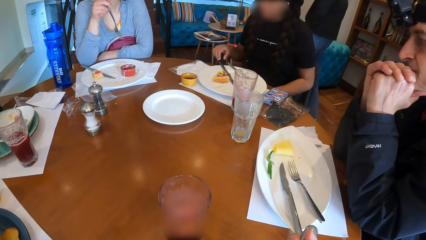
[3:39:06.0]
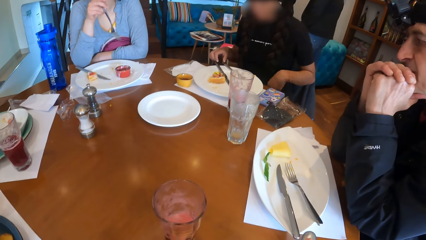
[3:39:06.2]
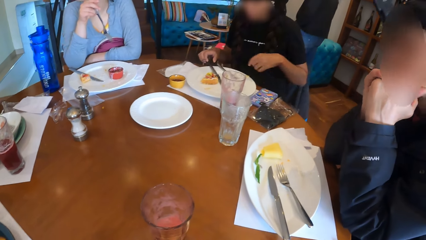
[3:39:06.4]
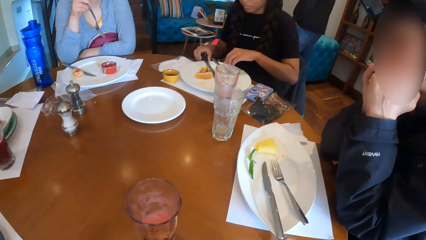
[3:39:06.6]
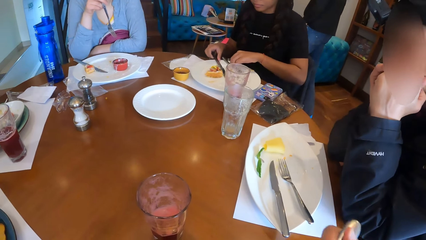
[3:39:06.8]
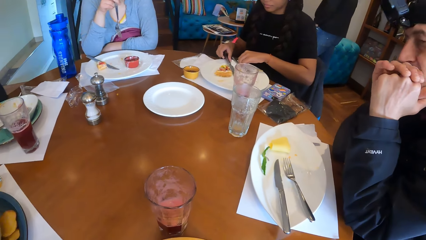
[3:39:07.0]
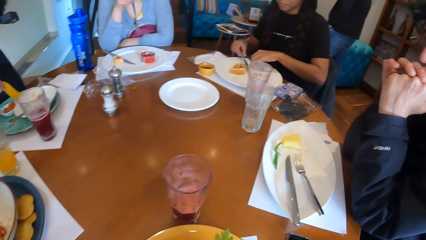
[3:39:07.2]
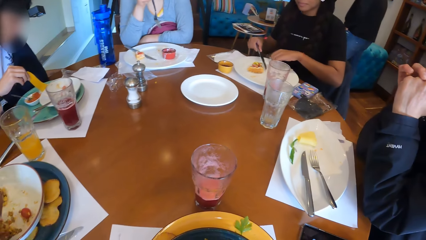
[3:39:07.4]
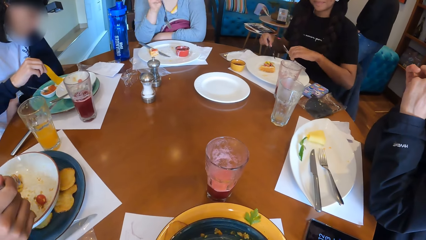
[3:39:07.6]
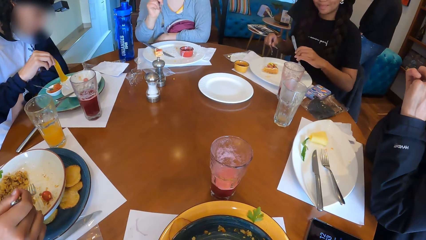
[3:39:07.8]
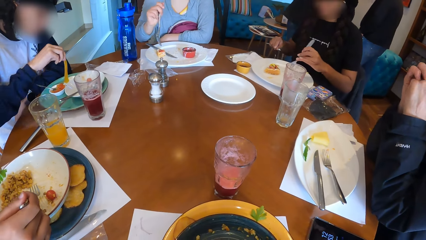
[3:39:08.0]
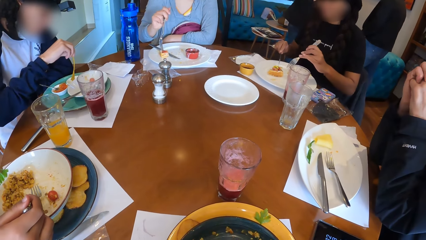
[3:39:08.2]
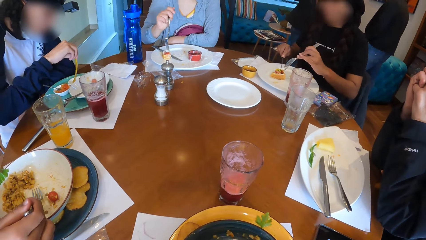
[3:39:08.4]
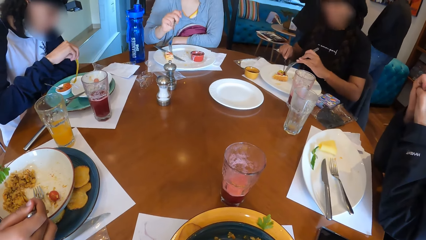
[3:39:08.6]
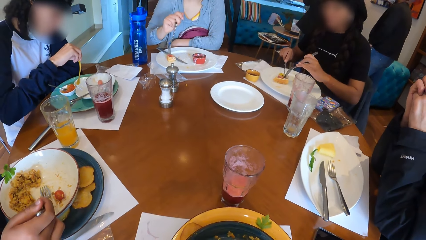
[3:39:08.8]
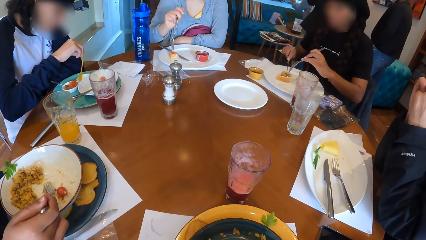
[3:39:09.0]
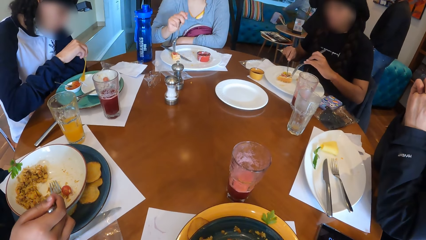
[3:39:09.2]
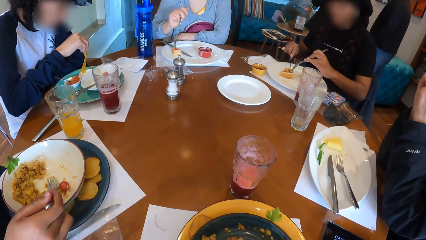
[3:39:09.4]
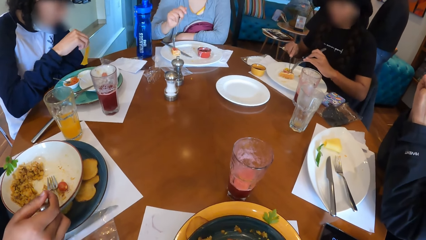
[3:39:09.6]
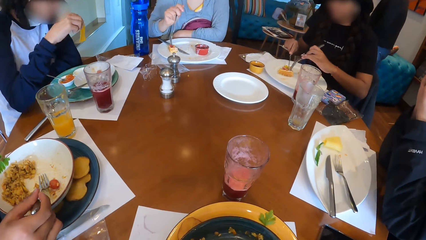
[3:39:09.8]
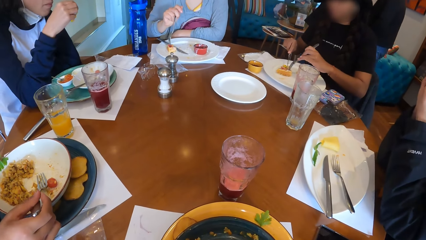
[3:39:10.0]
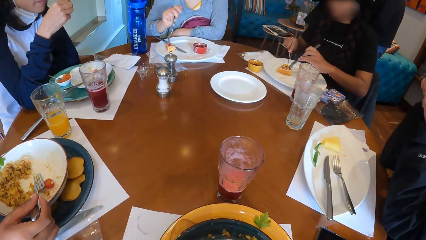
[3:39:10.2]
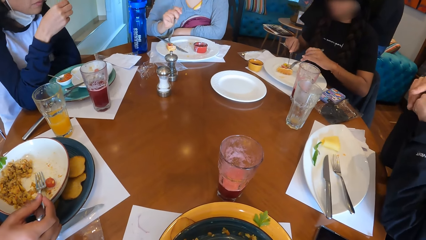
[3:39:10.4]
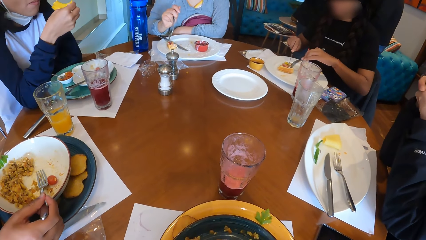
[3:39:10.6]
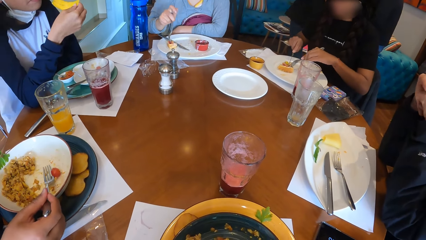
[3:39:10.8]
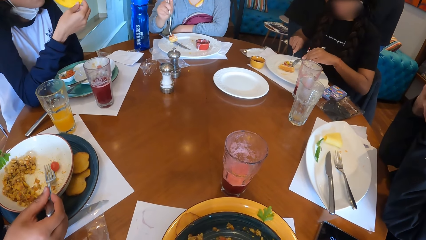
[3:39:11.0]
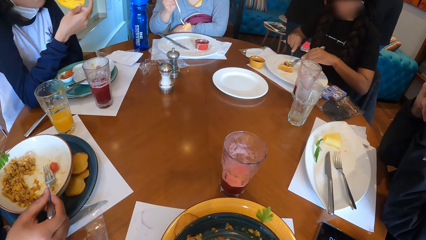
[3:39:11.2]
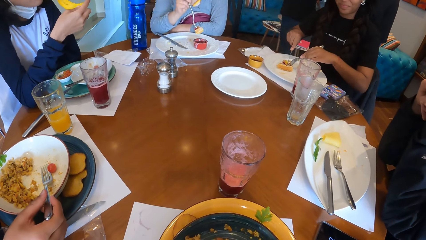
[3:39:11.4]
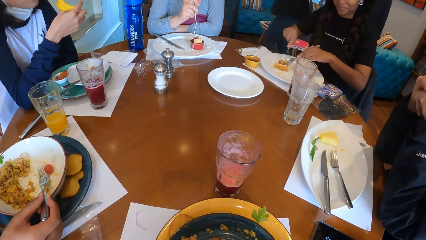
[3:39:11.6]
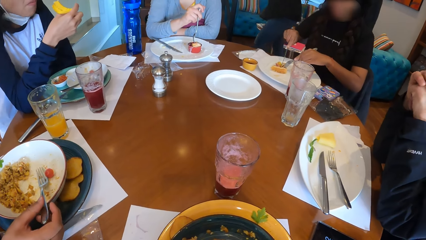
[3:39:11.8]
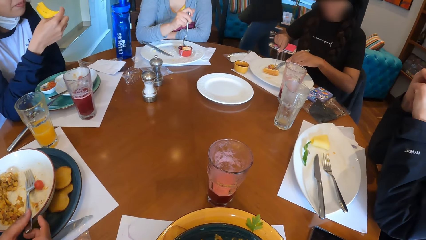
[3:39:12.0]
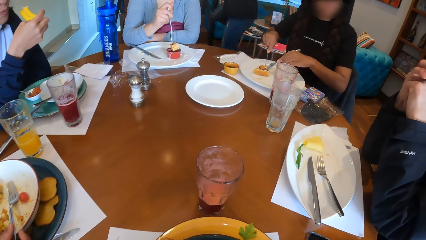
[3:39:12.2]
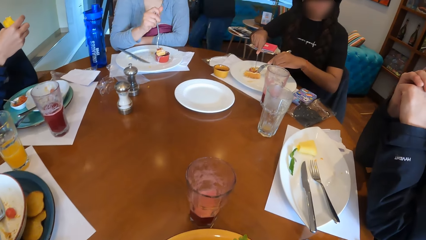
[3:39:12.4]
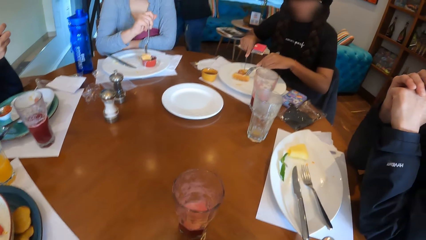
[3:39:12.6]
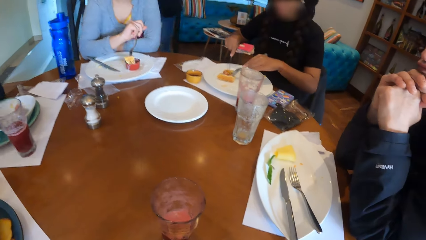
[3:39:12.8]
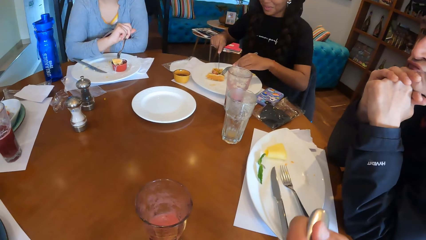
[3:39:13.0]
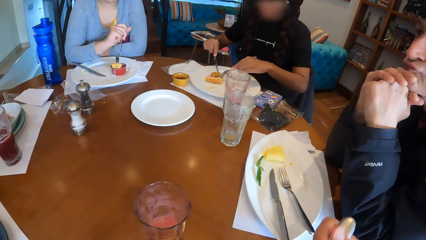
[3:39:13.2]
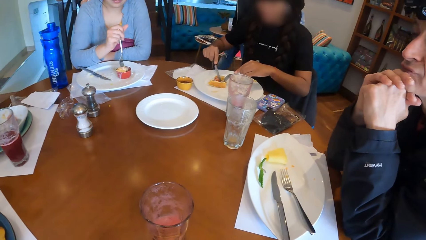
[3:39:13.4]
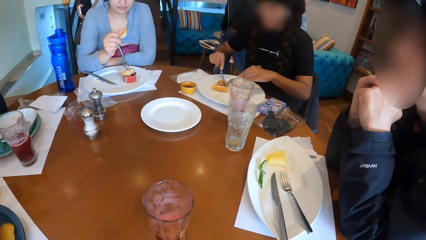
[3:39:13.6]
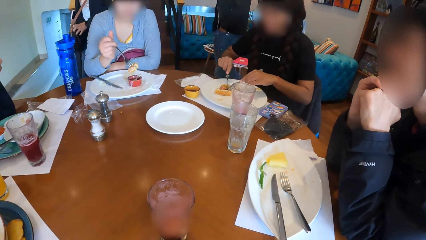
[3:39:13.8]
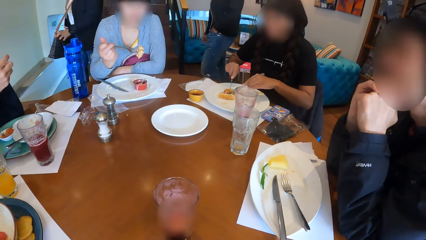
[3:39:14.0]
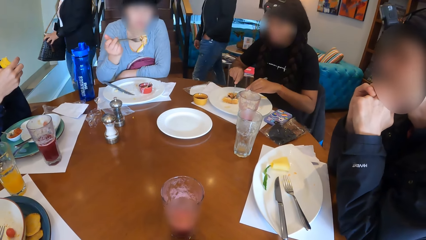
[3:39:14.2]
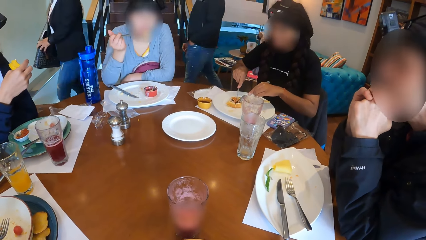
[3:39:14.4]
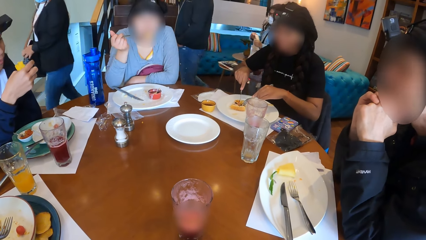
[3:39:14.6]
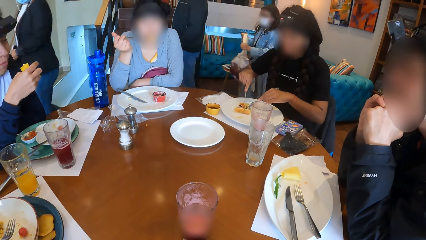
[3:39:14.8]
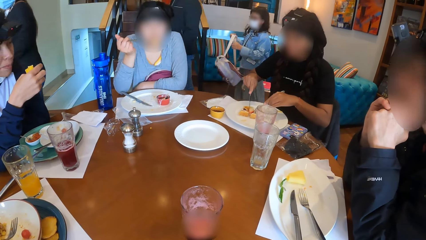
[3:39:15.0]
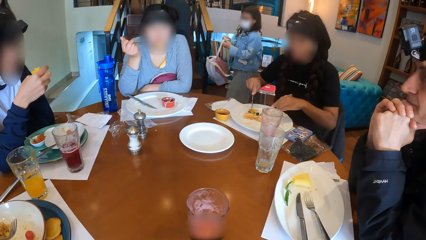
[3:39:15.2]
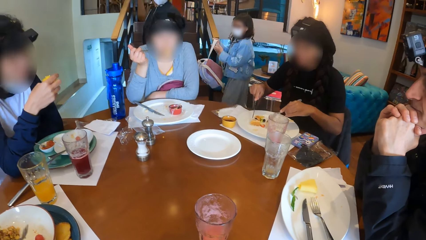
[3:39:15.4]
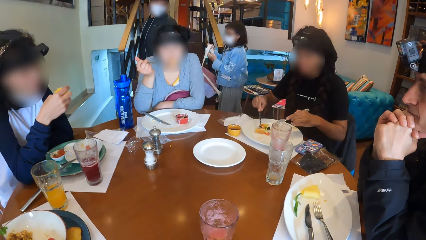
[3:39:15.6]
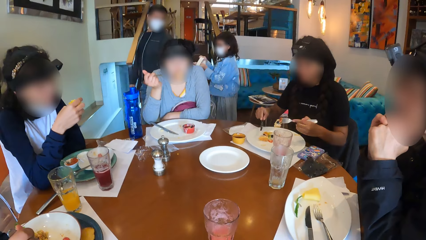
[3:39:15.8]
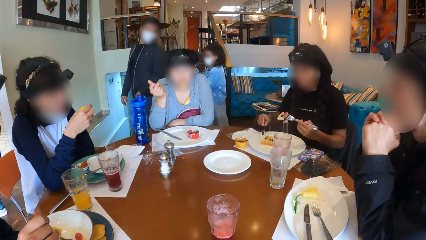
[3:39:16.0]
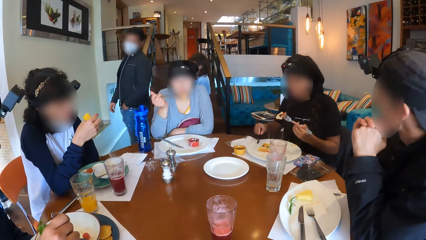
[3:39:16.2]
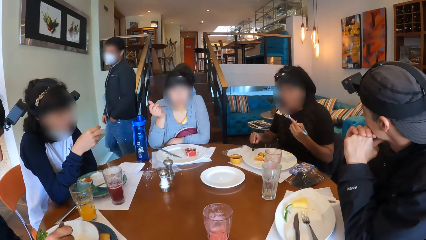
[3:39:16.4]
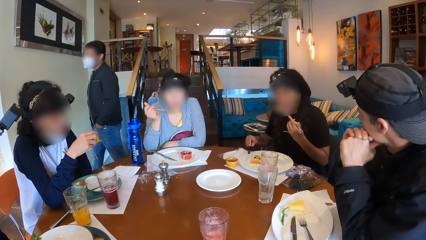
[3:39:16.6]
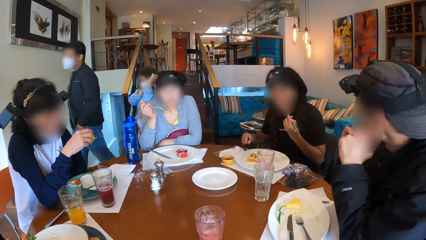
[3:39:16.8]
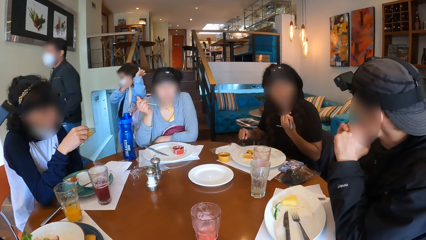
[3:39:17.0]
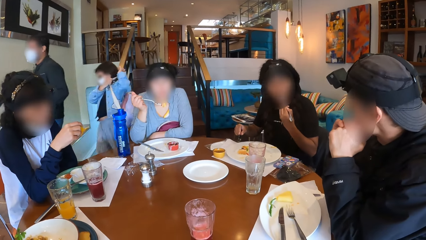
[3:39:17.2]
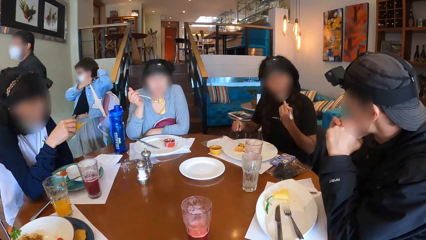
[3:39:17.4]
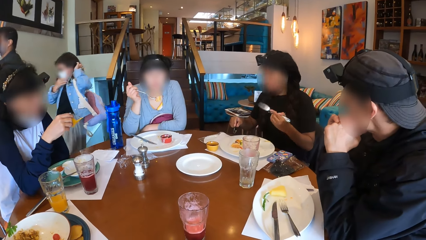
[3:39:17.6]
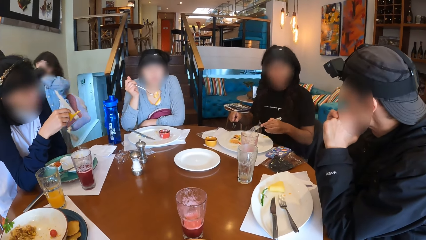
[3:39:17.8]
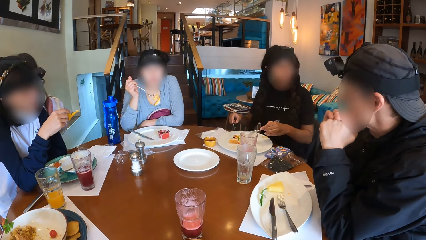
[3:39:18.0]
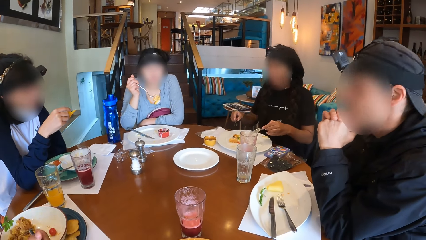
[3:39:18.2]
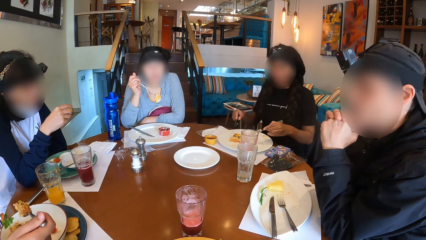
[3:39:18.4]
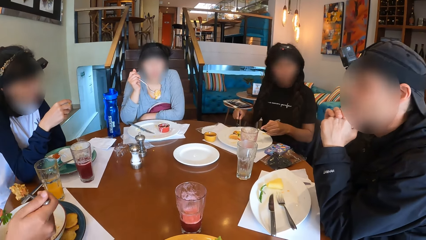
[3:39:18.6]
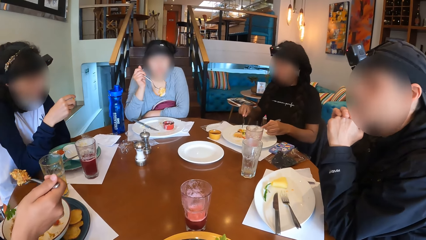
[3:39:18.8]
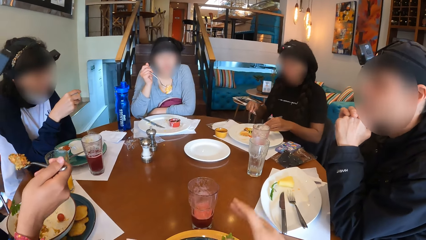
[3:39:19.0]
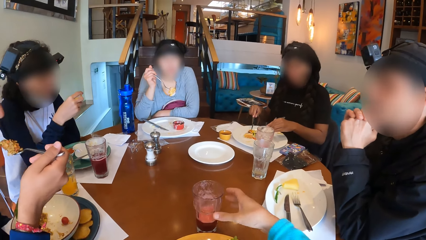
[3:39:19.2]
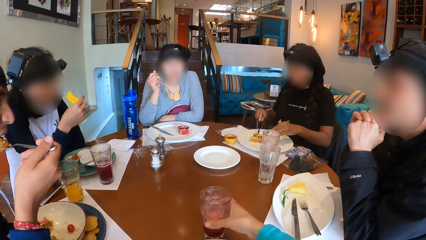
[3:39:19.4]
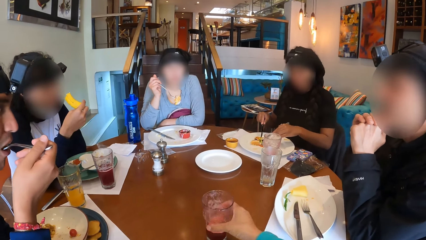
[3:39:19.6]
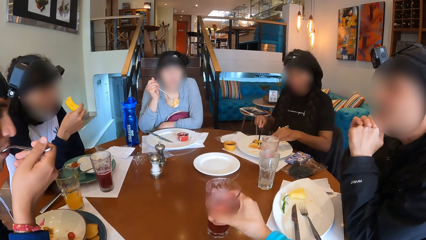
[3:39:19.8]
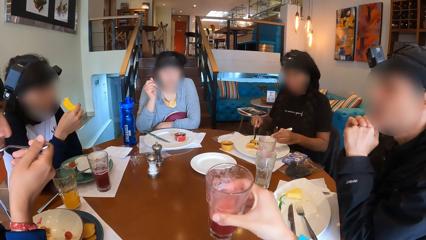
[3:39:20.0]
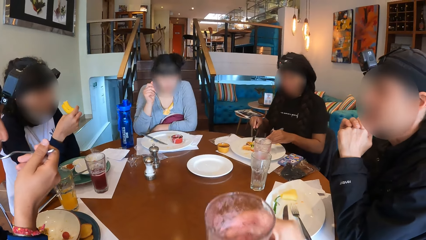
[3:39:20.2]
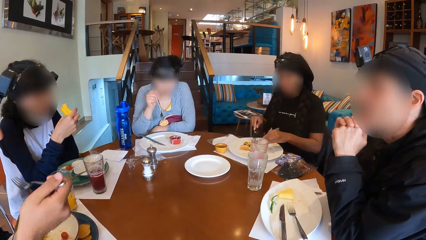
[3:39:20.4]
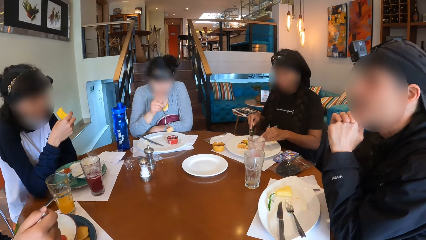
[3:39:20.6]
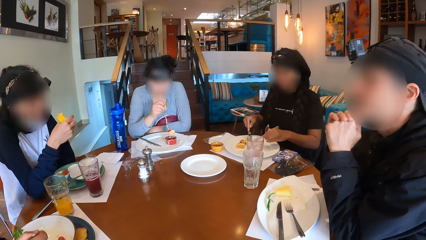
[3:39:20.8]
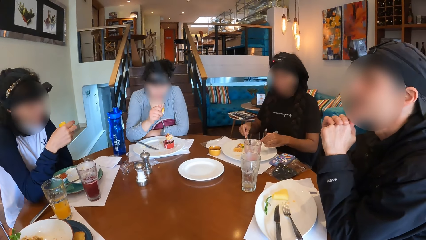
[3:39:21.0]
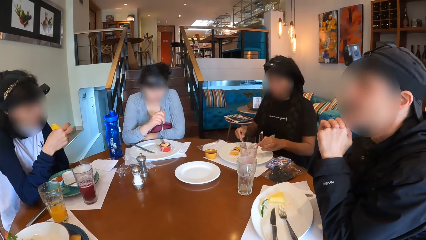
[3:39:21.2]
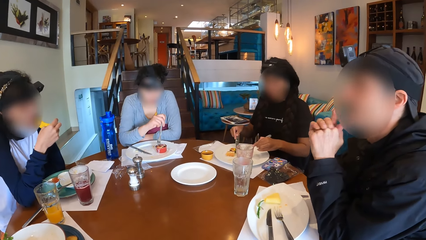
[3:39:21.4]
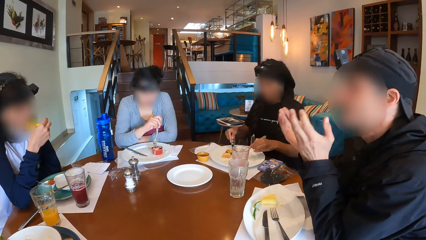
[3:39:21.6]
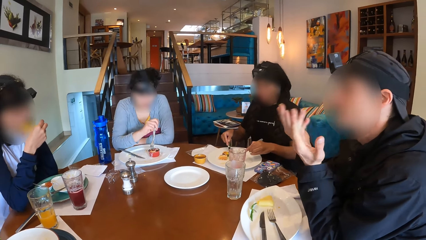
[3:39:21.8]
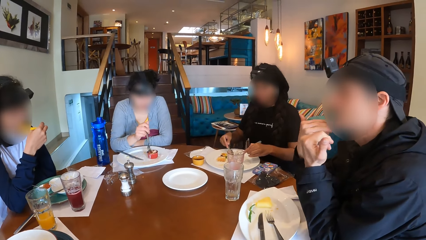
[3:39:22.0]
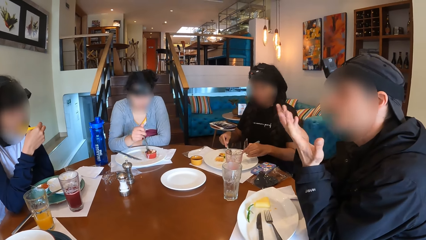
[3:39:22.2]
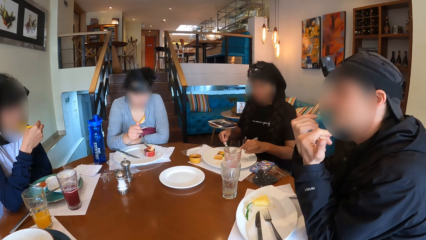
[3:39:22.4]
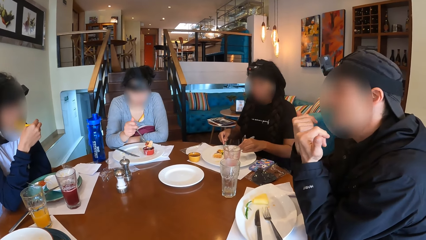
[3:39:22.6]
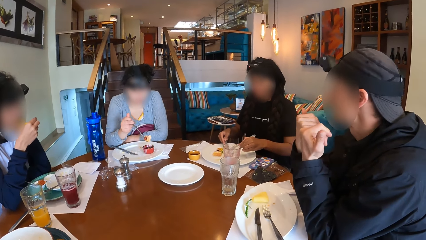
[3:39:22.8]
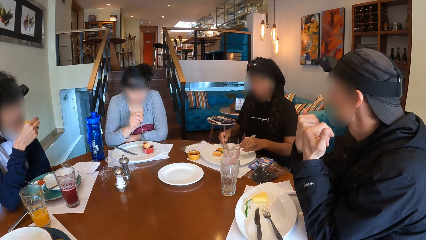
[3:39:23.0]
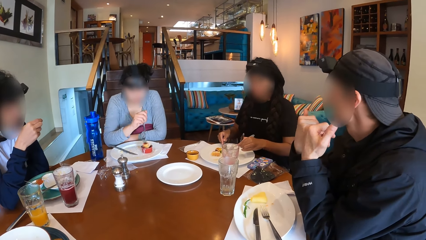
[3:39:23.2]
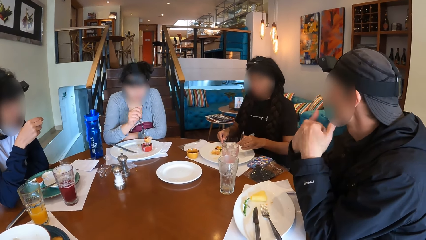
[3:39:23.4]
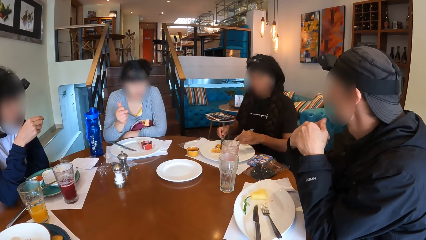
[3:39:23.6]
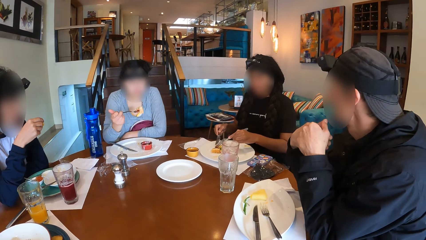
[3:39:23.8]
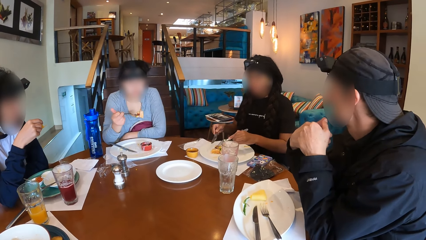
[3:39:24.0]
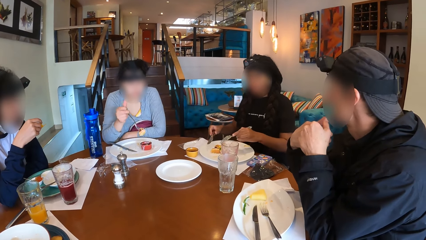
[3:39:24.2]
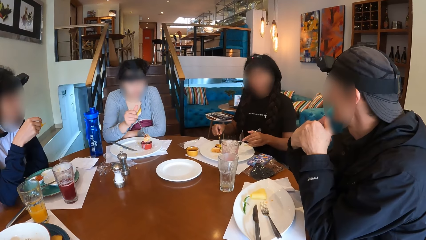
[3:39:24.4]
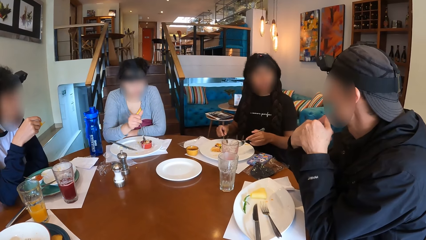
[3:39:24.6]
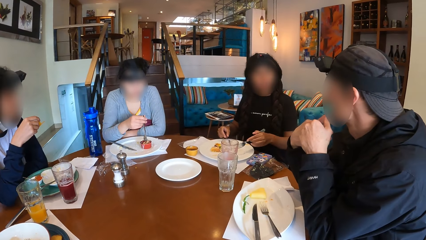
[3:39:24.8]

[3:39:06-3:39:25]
A woman picks up the knife on the plate on the table with her right hand and picks up the fork on the plate on the table with her left hand. Another woman eats the waffle on the plate on the table with the fork in her right hand. The first woman holds the waffle on the plate with the fork in her left hand and cuts the waffle on the plate with the knife in her right hand. A man drops the fork on the plate on the tray on the table with his right hand. The first woman eats the waffle on the plate on the table with the fork in her left hand. The man eats some rice on the plate on the tray on the table with the fork in his right hand. The camera wearer picks up a glass of lemonade on the table with her right hand. The second woman eats the waffle with the fork in her right hand. A third woman eats the chip with her right hand. Another man gestures.
